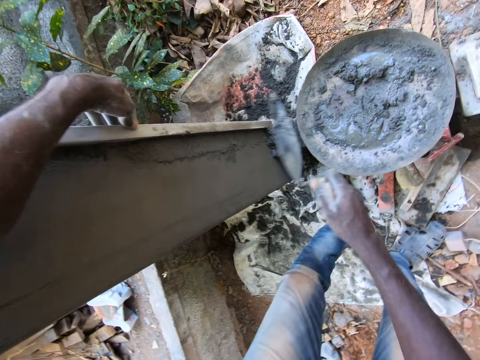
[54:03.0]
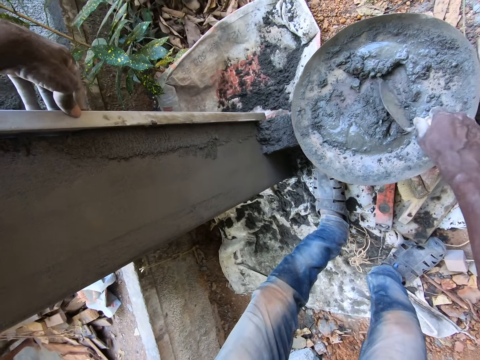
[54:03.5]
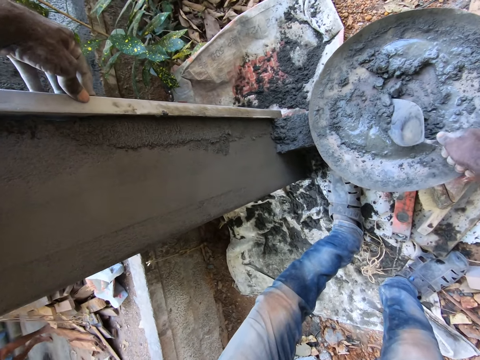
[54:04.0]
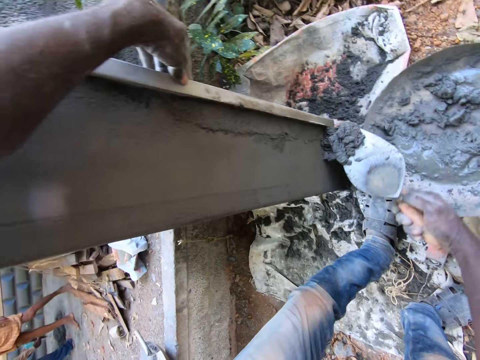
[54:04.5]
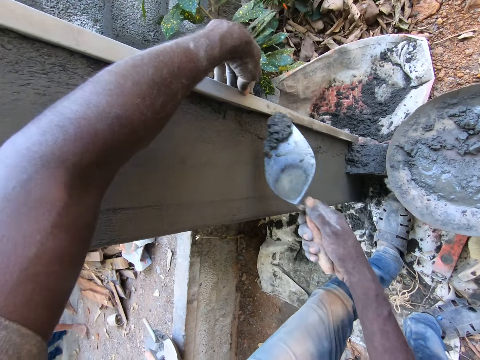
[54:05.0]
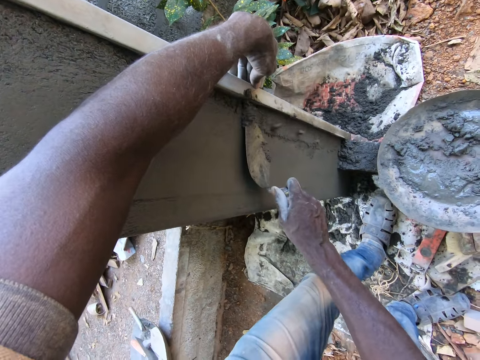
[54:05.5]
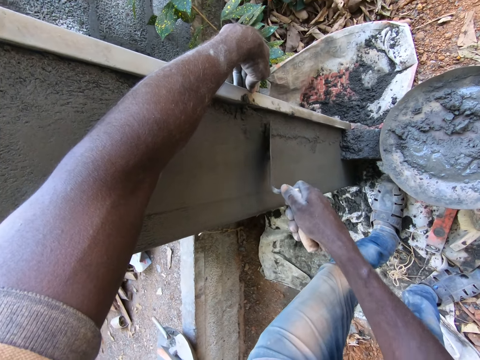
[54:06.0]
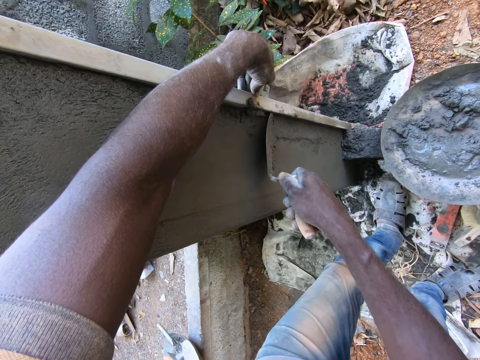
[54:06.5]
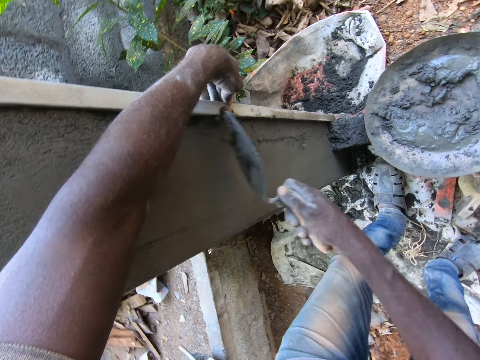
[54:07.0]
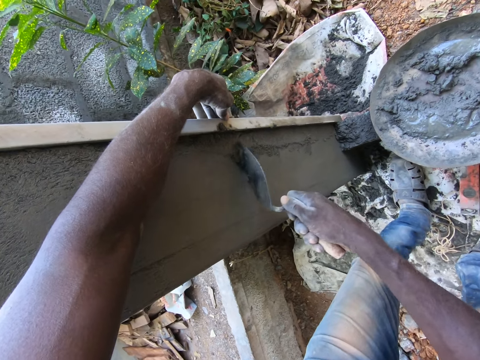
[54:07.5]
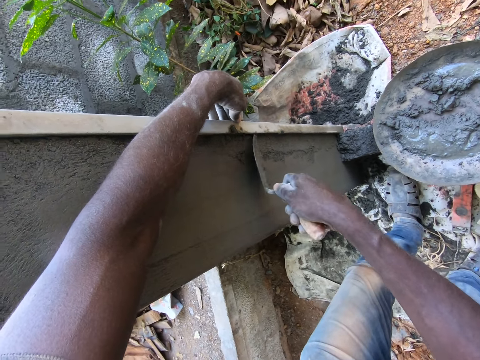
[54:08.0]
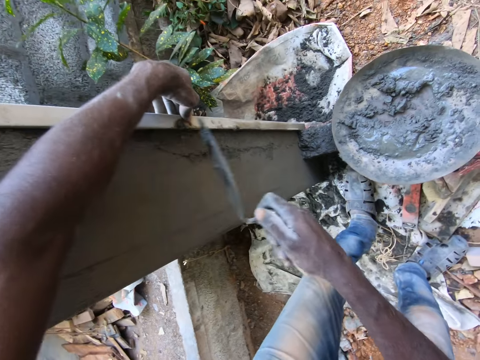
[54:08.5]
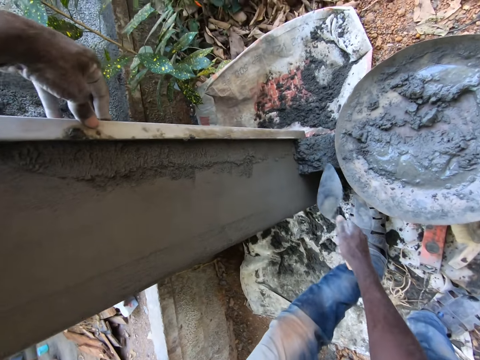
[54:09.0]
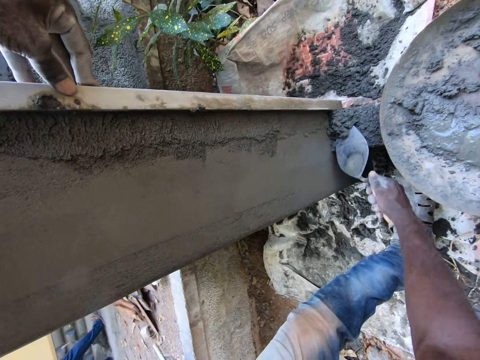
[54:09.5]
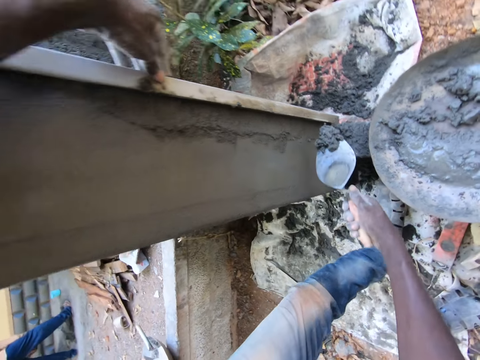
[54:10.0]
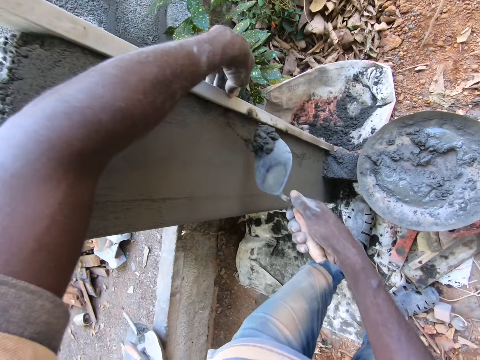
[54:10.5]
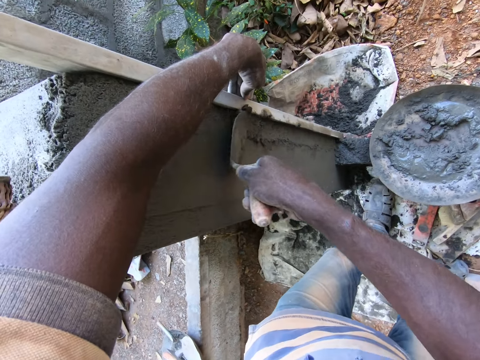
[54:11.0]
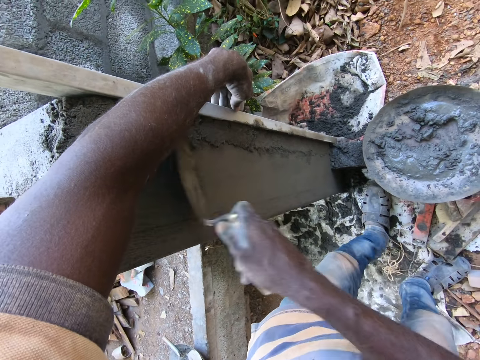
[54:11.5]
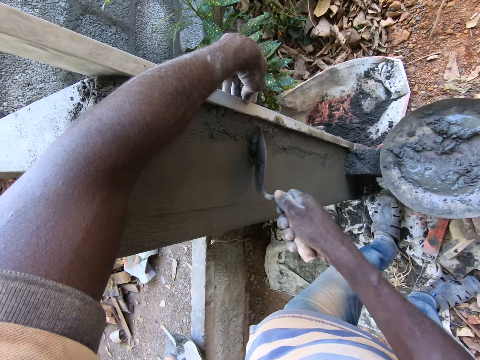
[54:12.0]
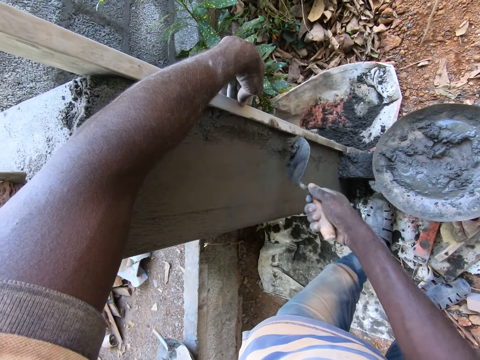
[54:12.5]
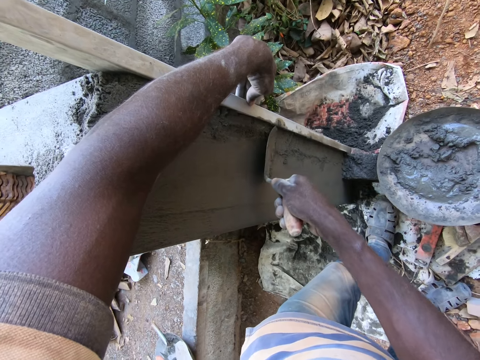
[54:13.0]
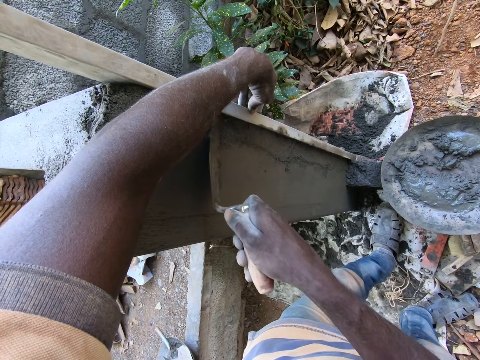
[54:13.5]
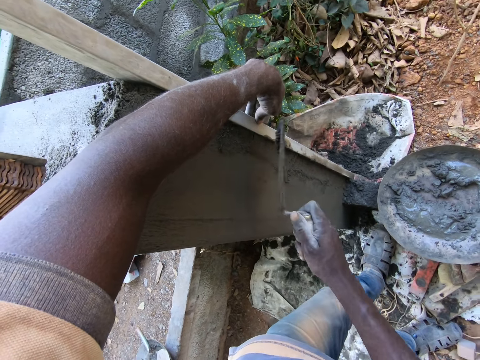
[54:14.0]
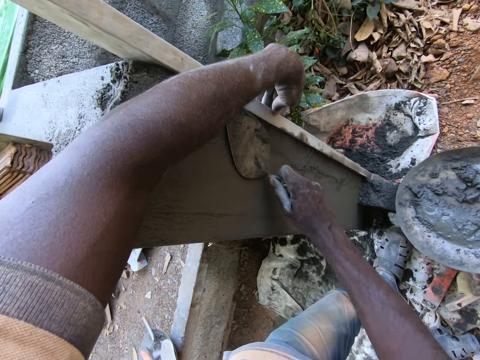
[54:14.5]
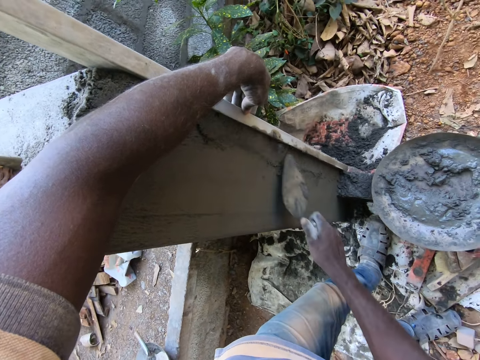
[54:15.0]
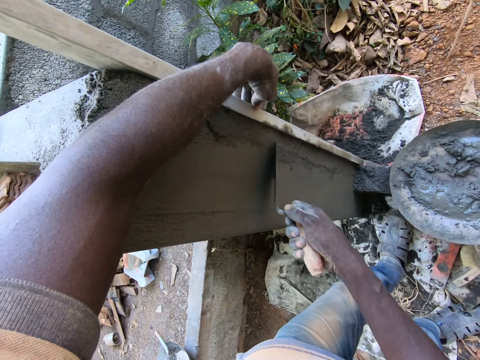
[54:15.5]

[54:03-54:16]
The camera wearer picks grout with a trowel. He applies the grout on a wall with the trowel. He takes cement from the floor with the hand trowel in his right hand. He plasters the wall with the hand trowel in his right hand.

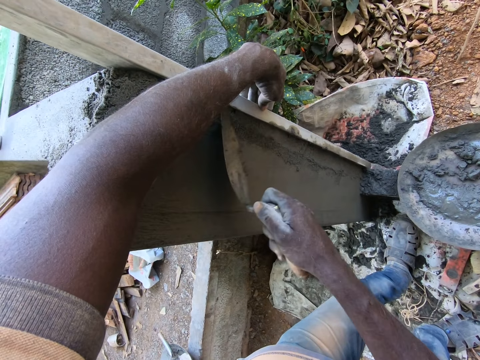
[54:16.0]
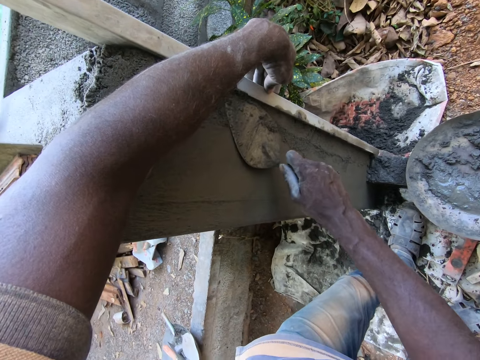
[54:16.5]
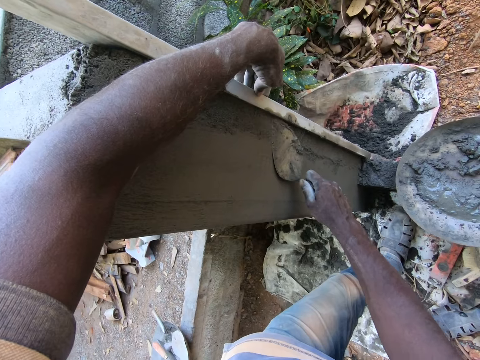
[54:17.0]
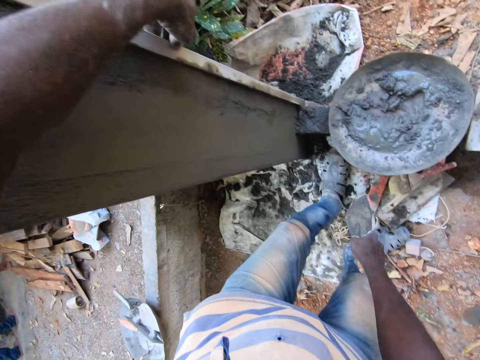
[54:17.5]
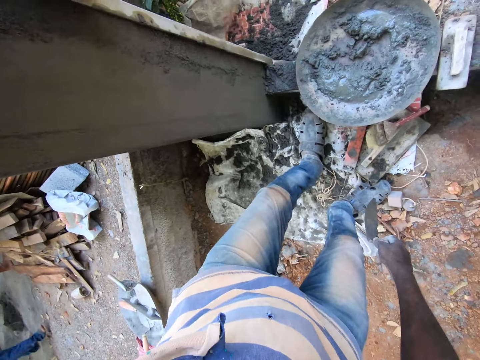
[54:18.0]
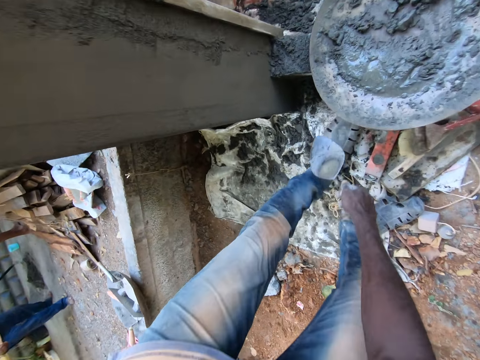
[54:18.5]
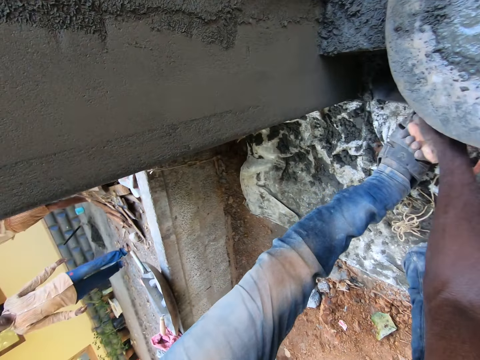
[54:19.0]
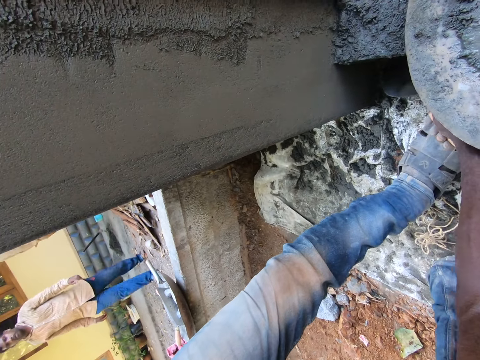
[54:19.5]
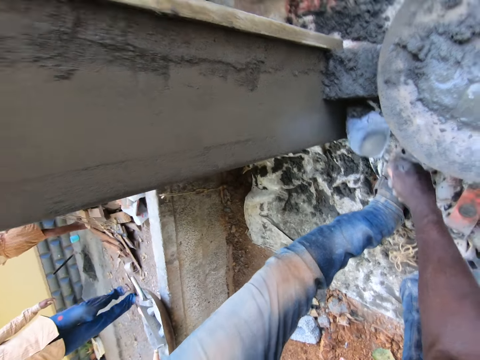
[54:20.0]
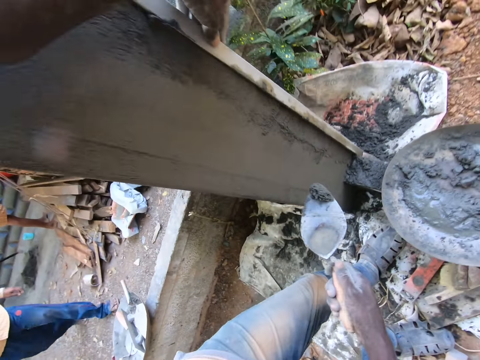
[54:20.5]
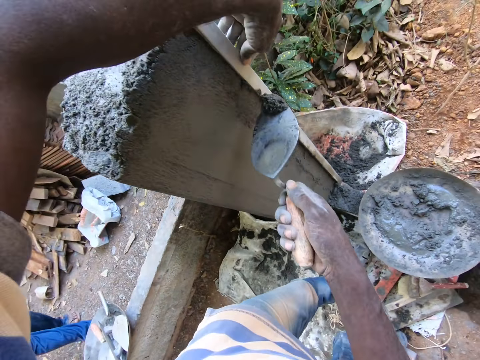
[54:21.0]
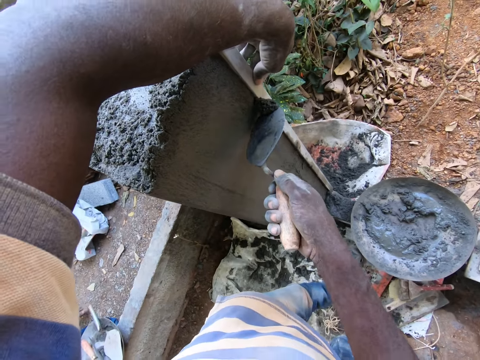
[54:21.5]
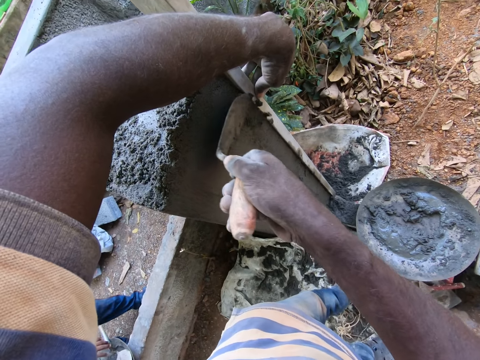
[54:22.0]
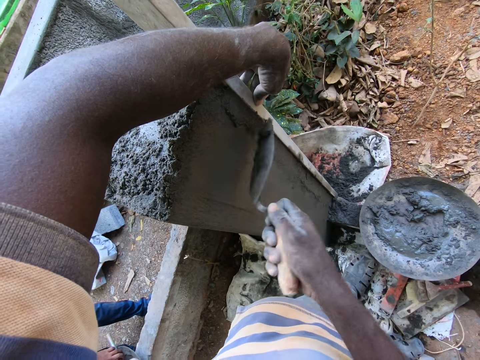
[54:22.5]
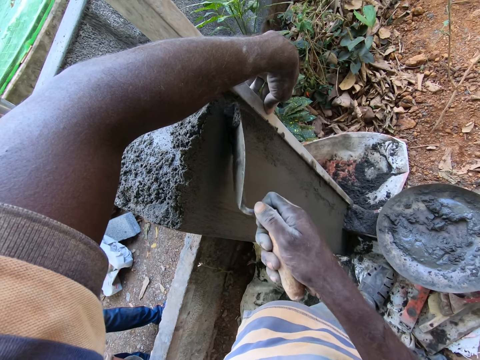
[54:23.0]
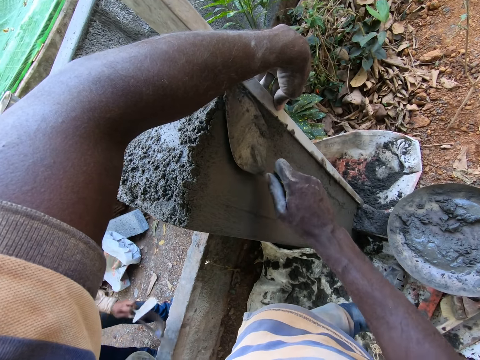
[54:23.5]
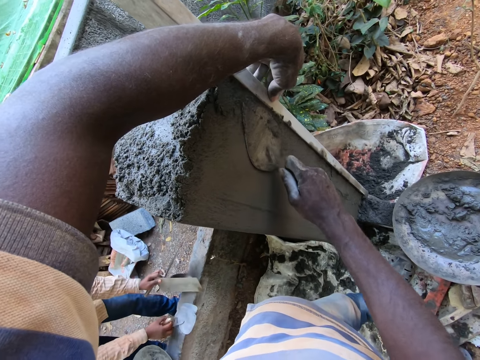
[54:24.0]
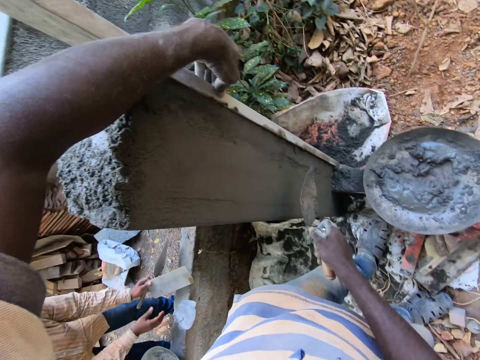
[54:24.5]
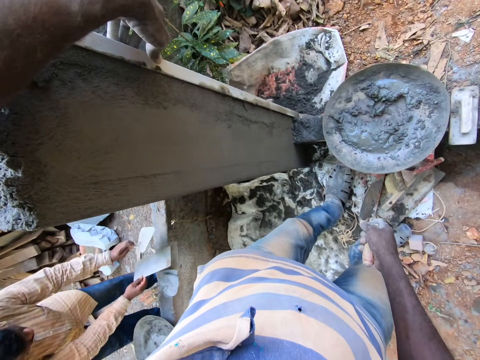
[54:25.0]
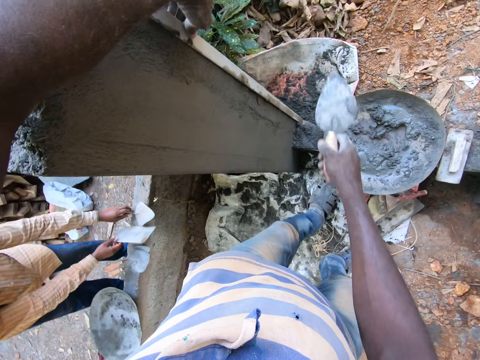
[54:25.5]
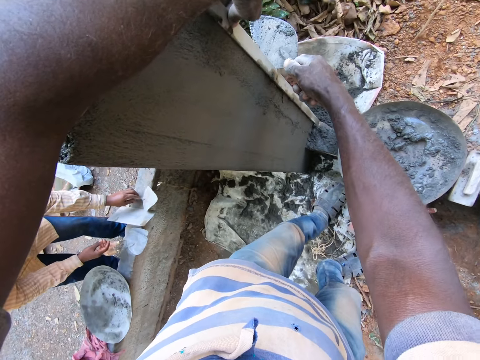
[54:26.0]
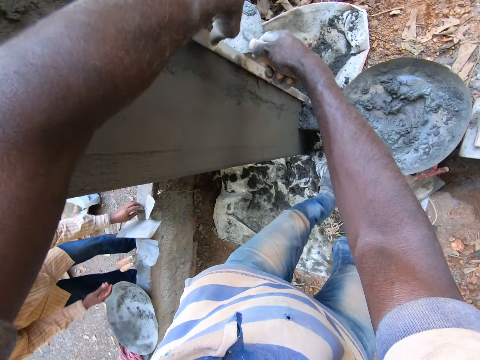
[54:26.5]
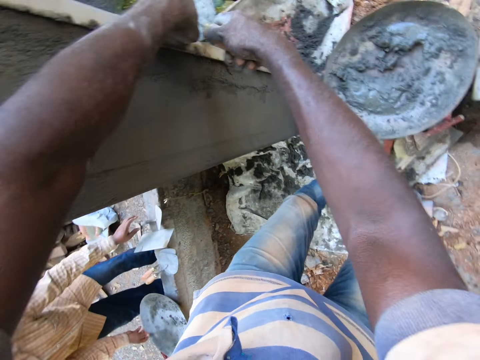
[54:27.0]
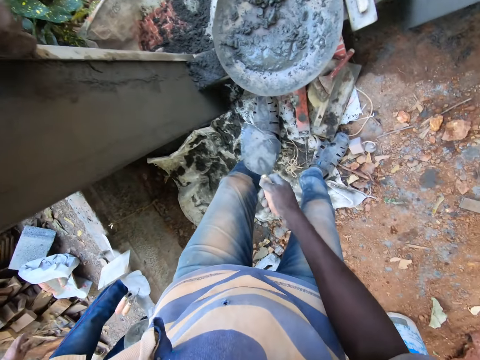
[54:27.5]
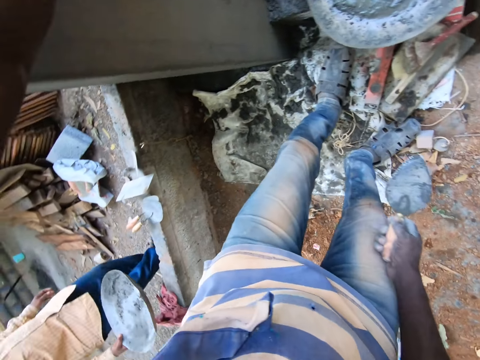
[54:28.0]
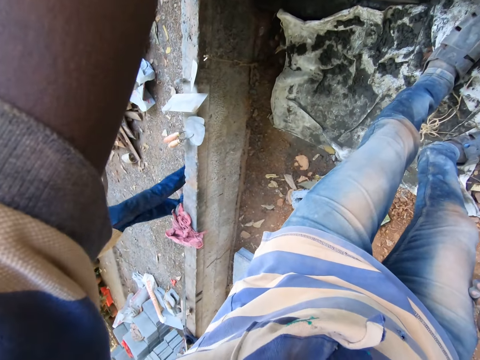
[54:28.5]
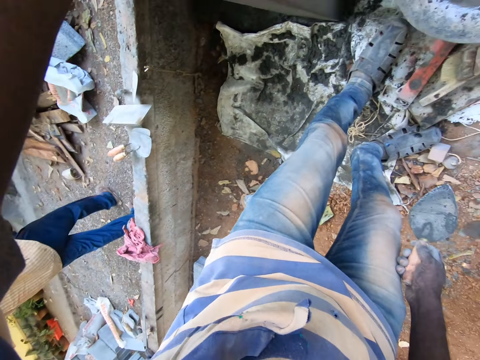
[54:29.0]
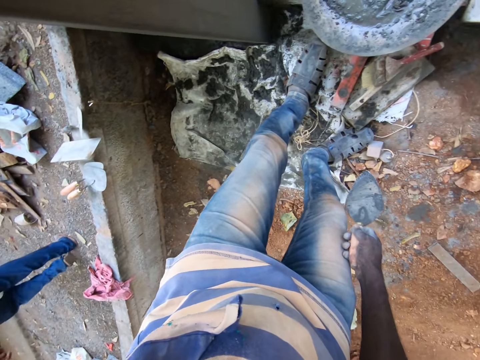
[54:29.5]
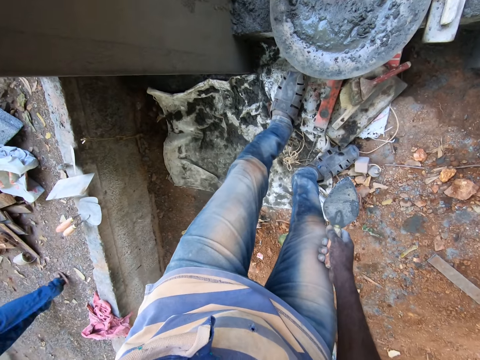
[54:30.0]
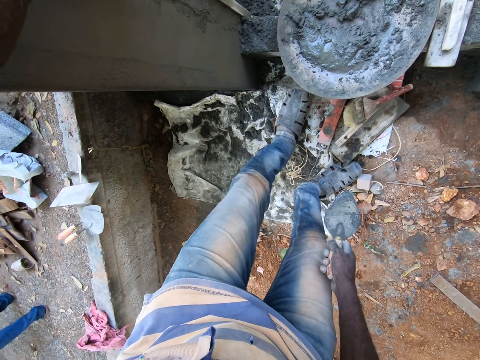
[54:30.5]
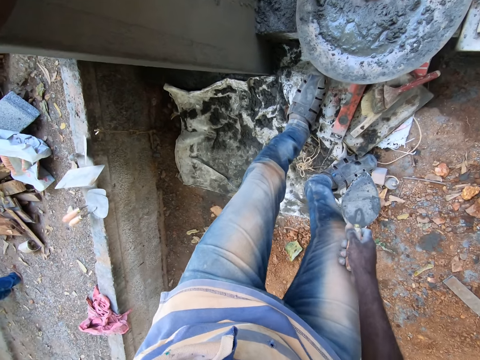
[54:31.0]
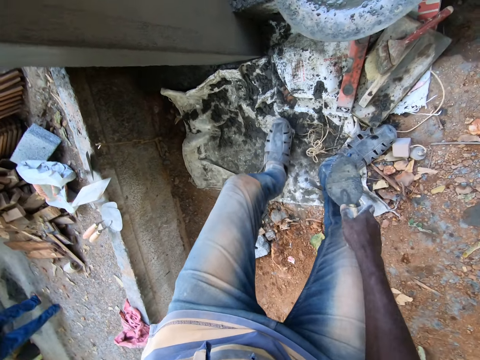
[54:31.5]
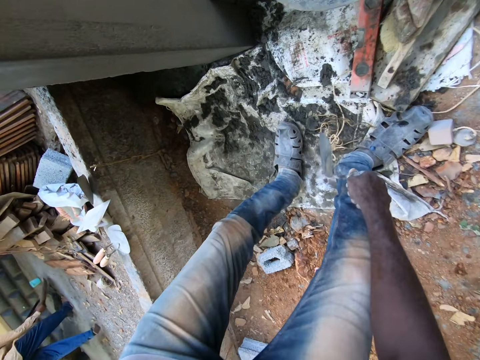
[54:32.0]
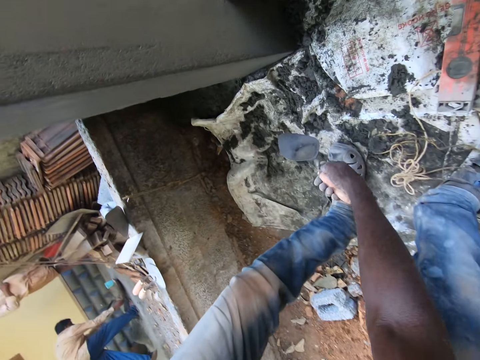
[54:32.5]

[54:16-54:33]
The camera wearer scoops mortar from the floor with the hand trowel in his right hand. He plasters the mortar on the wall or pillar with the hand trowel in his right hand. A man places the shovel on the ground and walks around the ground. The camera wearer looks around the pillar.
